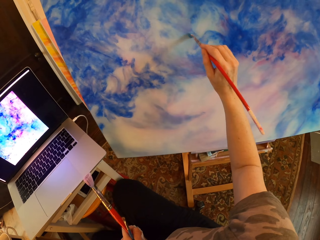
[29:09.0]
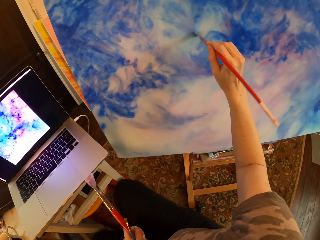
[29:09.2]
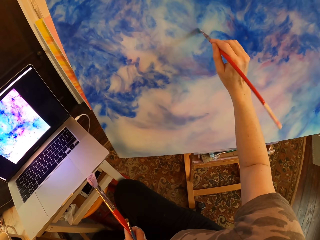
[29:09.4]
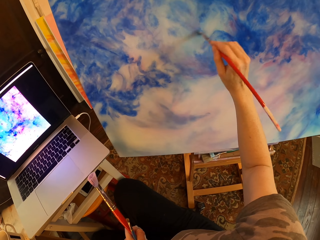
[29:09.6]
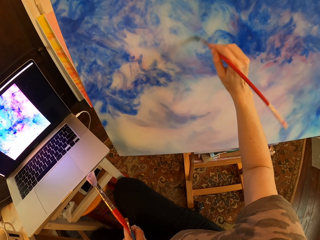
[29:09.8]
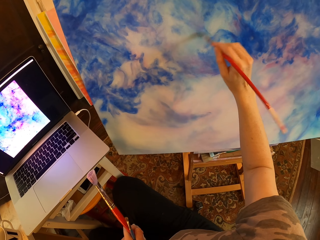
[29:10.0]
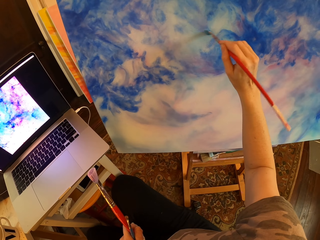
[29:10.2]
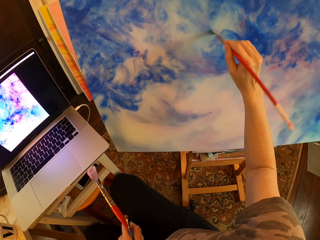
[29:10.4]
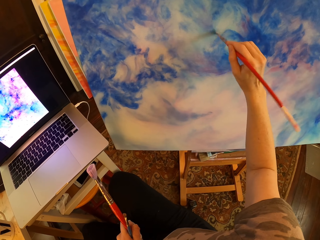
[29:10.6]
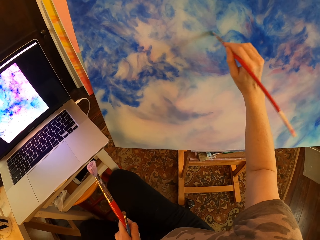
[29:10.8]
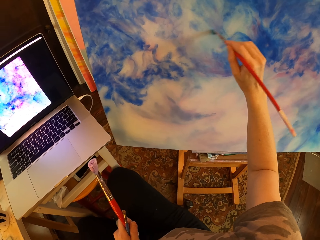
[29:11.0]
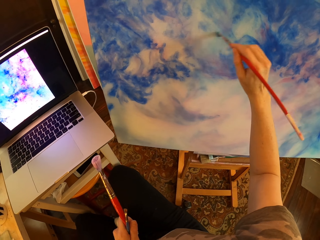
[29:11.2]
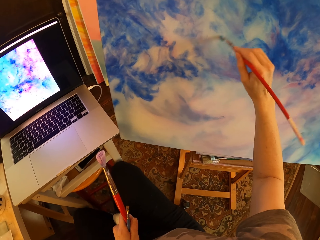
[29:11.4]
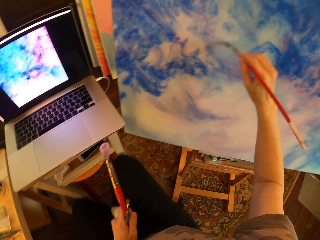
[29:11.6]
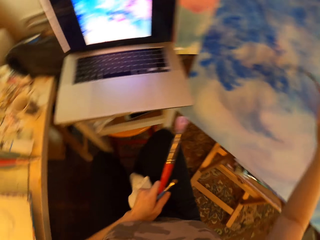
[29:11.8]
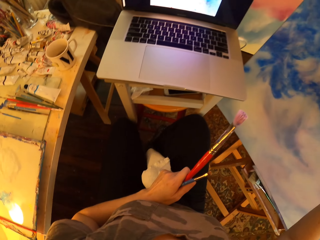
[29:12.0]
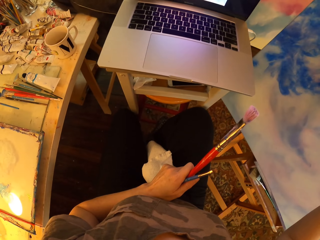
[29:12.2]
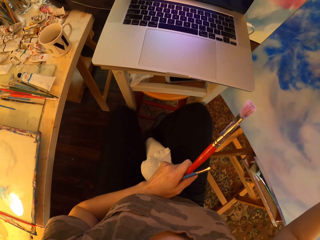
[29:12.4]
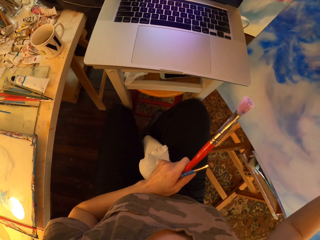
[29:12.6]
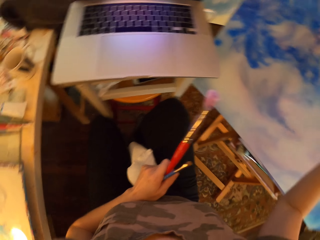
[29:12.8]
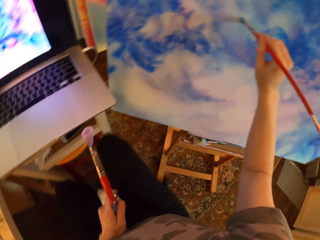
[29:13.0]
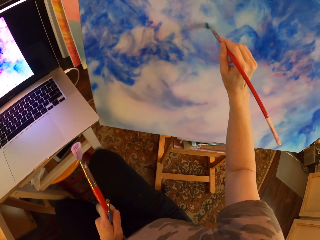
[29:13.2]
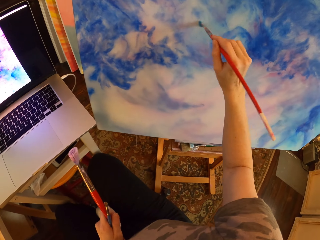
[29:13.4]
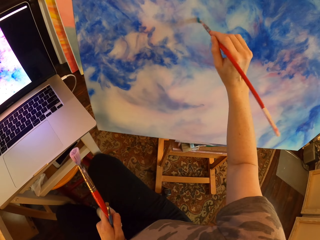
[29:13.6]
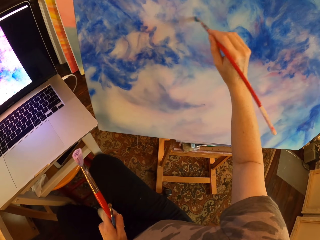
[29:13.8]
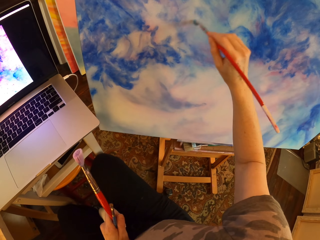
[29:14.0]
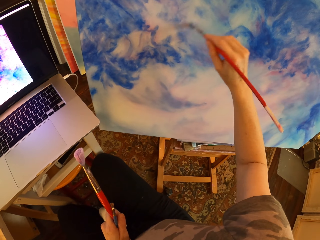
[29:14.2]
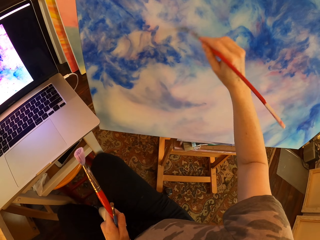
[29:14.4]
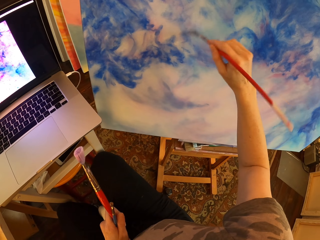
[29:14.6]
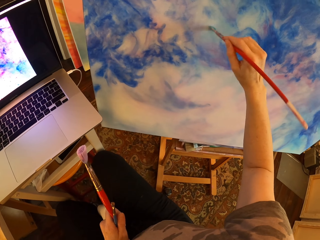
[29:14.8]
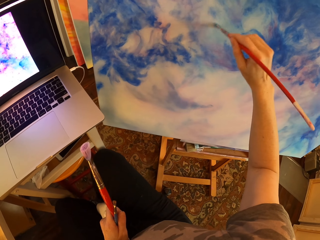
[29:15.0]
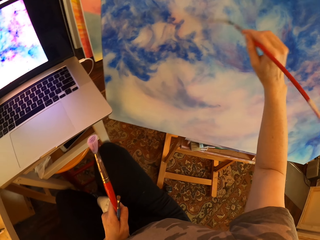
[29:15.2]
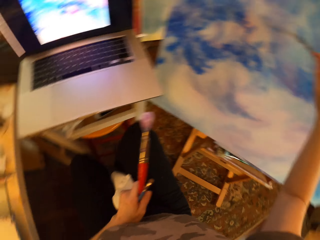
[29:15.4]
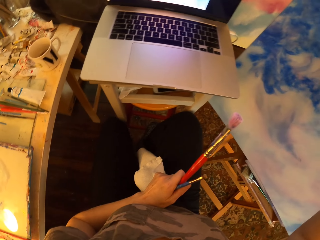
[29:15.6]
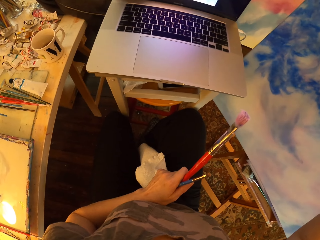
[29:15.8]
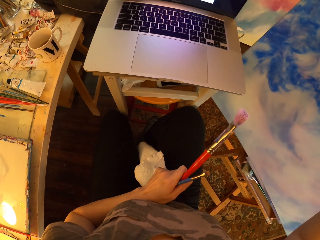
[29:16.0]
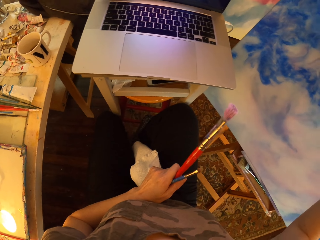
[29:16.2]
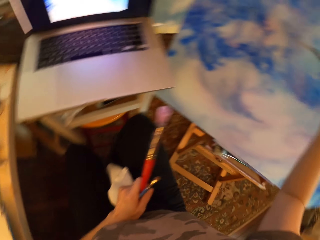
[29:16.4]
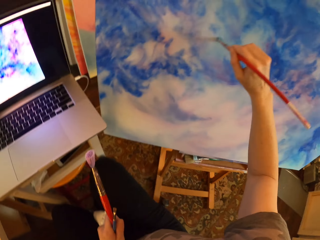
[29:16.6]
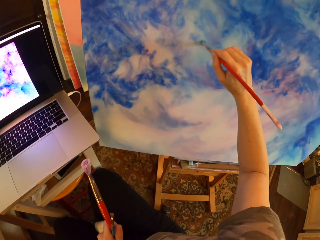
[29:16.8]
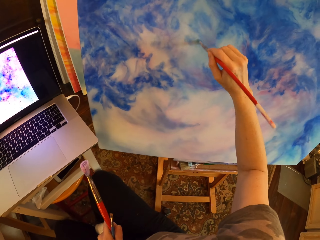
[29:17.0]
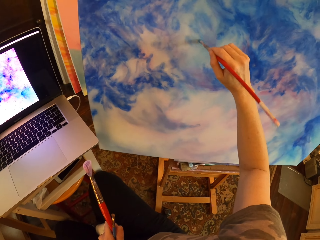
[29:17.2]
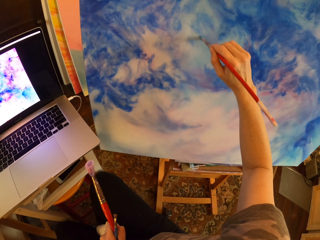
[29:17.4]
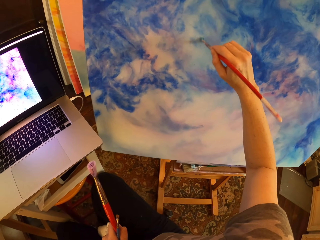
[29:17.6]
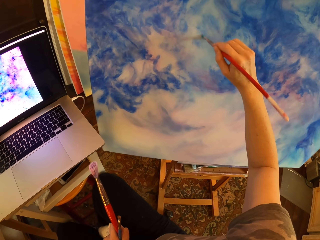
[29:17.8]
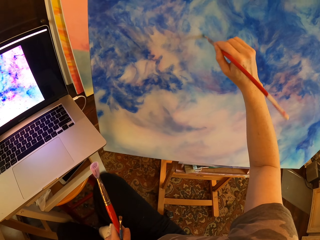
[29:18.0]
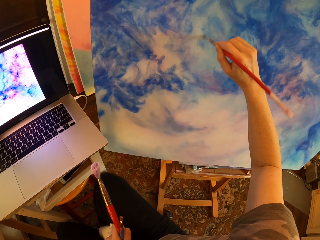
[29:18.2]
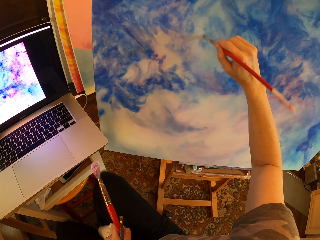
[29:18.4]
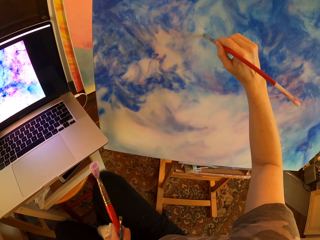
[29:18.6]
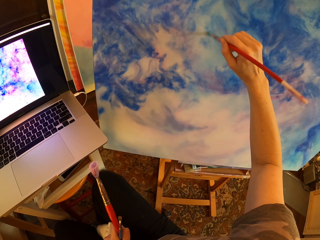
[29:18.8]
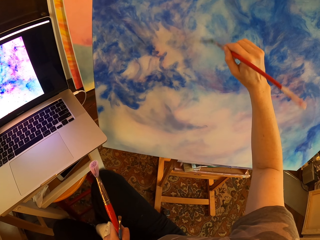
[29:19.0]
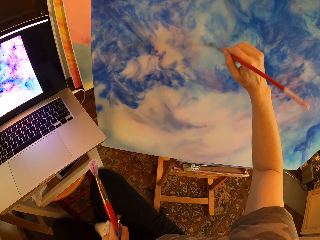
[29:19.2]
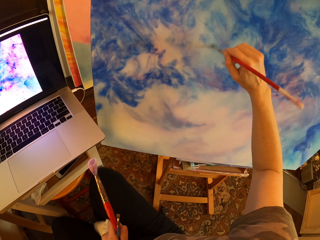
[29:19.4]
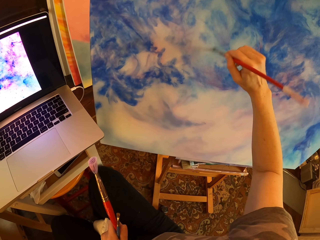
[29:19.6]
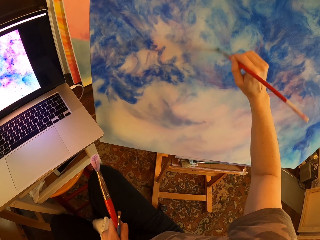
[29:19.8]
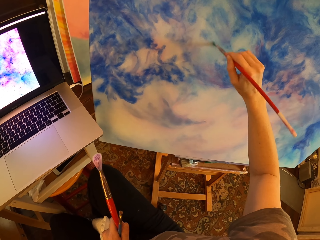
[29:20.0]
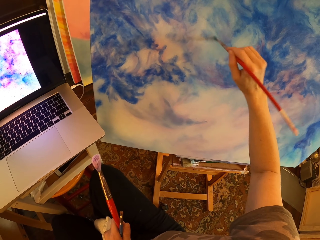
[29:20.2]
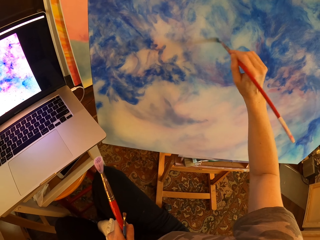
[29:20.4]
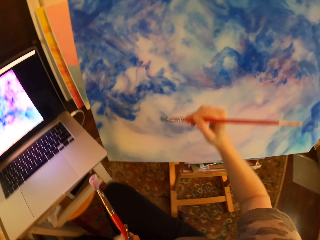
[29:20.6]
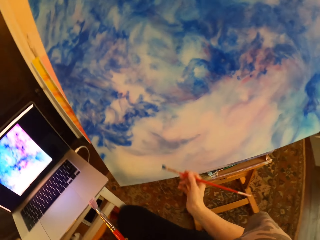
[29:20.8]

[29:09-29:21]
The camera wearer turns to the side. They stare at the laptop. They hold a piece of cloth and art brushes. They paint on a canvas with an art brush. They hold the piece of cloth and art brushes. They turn to the side. They hold the piece of cloth and art brushes again. They stare at the laptop. They paint on the canvas with the art brush. They hold the piece of cloth and art brushes.

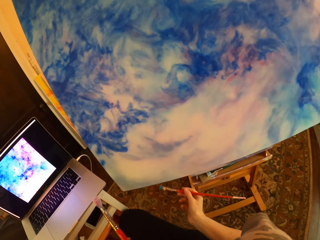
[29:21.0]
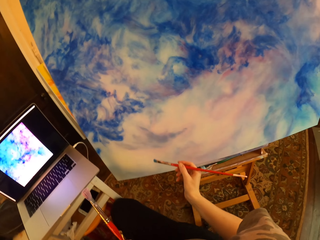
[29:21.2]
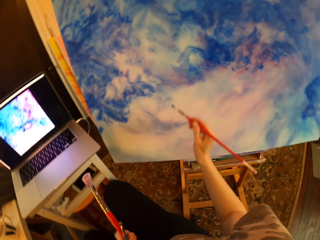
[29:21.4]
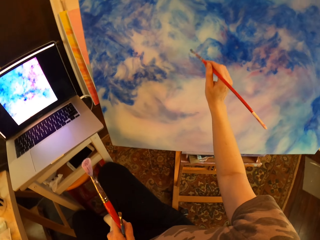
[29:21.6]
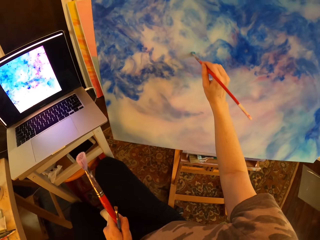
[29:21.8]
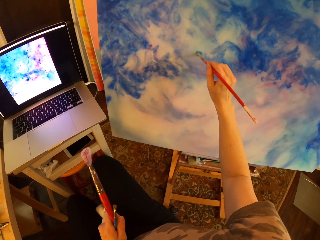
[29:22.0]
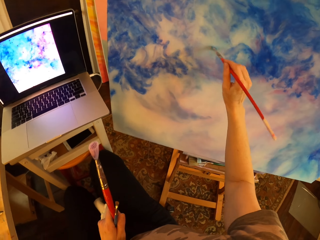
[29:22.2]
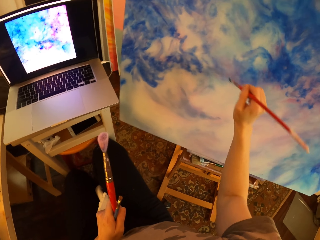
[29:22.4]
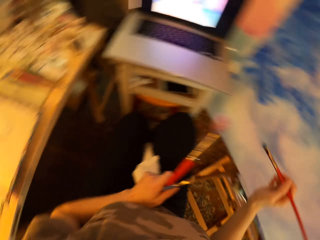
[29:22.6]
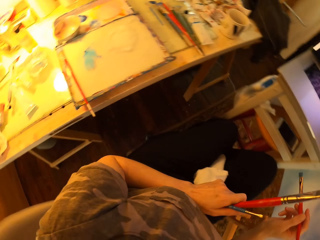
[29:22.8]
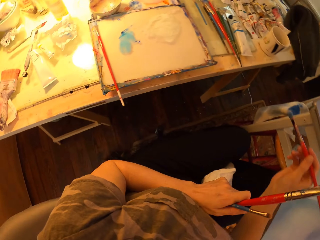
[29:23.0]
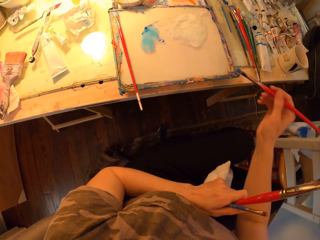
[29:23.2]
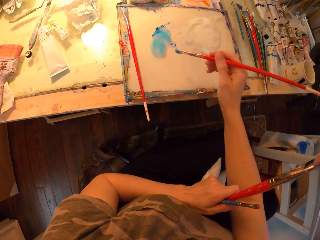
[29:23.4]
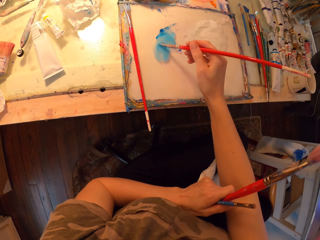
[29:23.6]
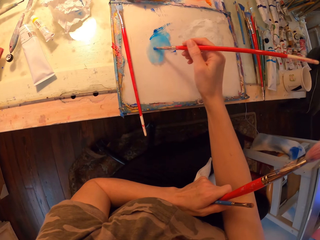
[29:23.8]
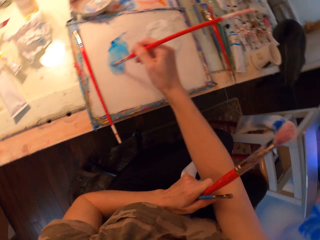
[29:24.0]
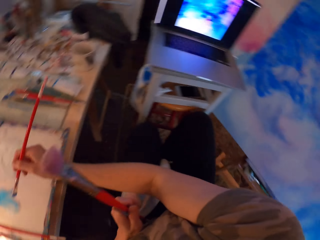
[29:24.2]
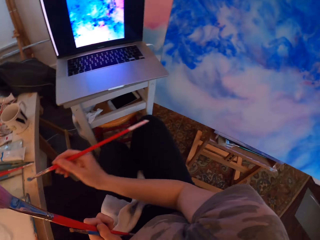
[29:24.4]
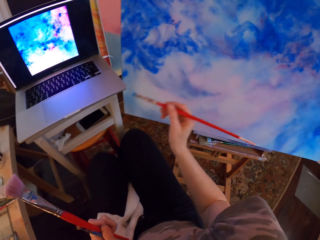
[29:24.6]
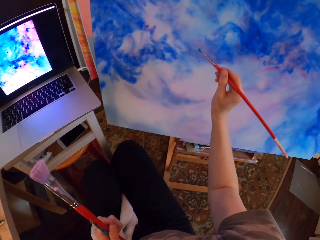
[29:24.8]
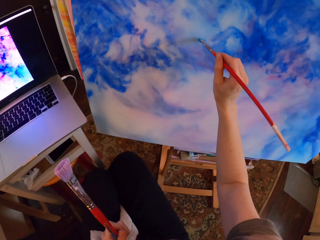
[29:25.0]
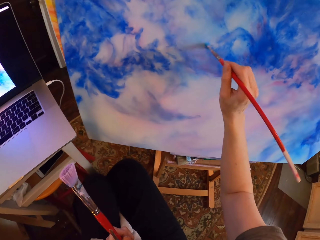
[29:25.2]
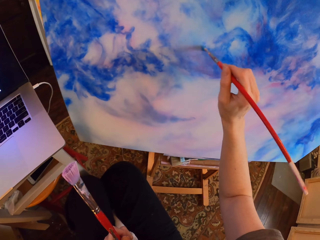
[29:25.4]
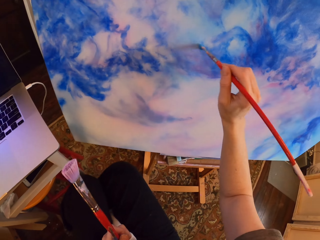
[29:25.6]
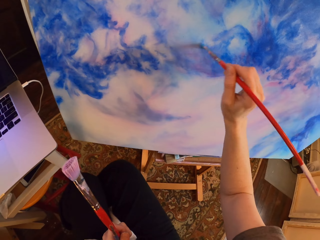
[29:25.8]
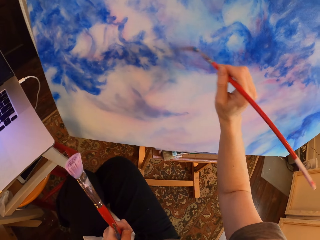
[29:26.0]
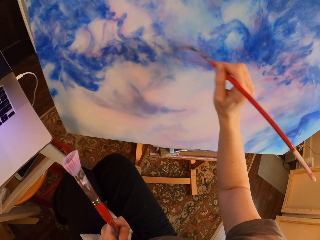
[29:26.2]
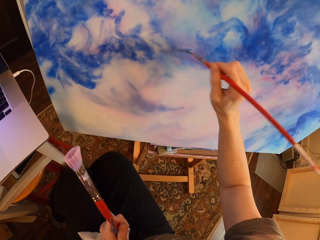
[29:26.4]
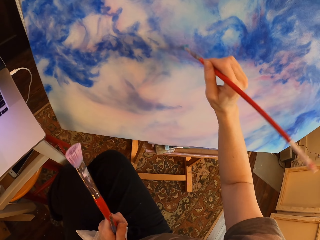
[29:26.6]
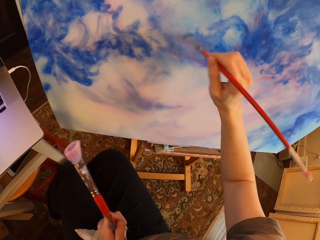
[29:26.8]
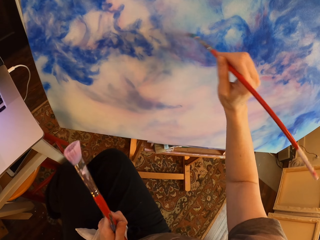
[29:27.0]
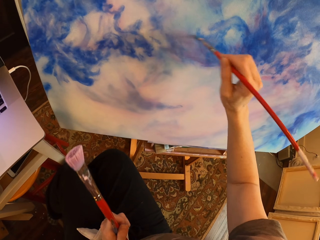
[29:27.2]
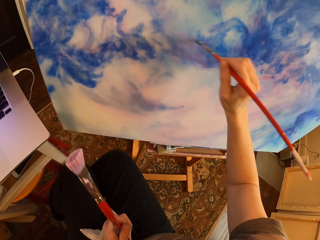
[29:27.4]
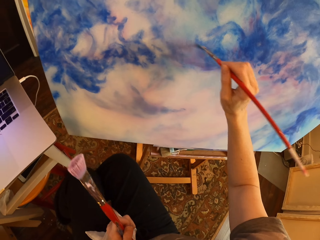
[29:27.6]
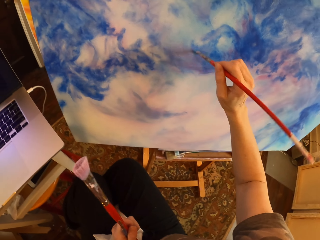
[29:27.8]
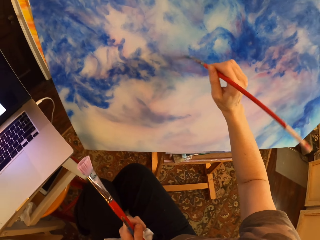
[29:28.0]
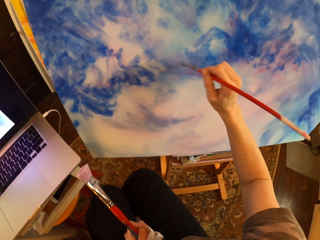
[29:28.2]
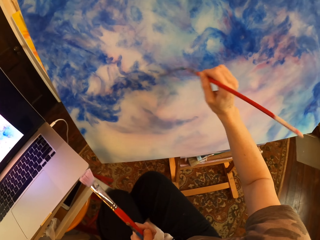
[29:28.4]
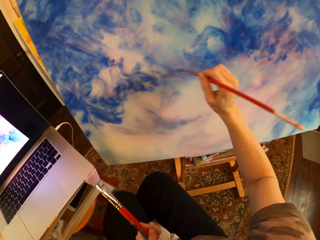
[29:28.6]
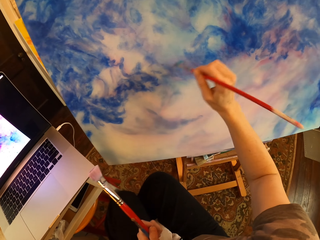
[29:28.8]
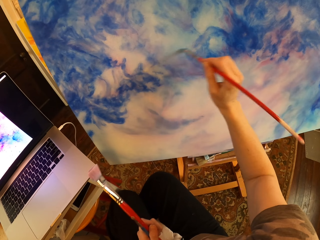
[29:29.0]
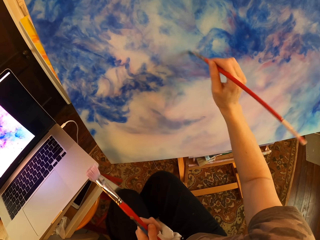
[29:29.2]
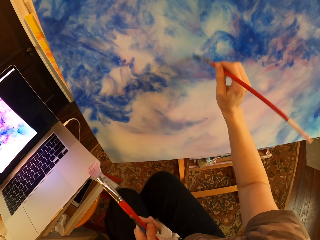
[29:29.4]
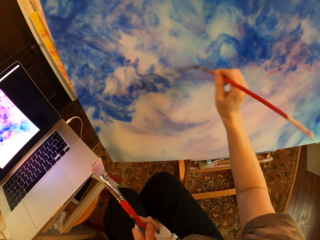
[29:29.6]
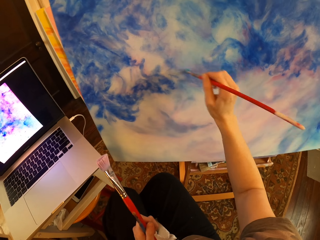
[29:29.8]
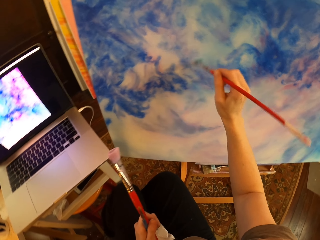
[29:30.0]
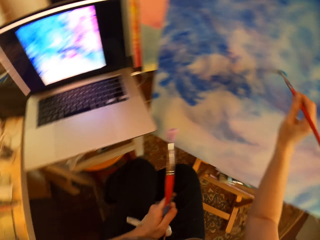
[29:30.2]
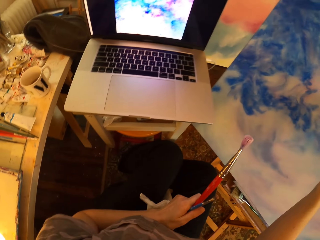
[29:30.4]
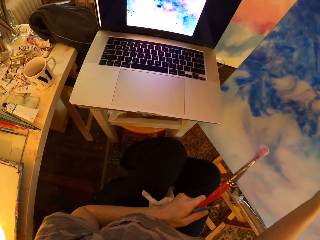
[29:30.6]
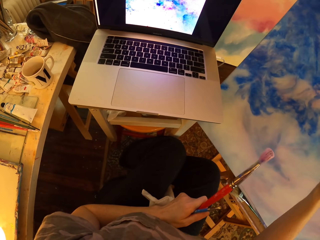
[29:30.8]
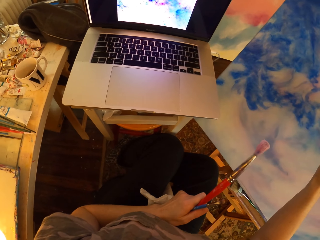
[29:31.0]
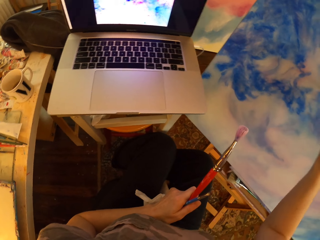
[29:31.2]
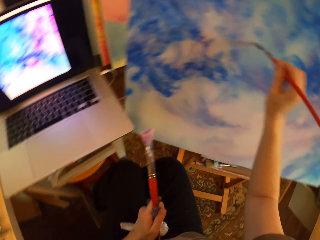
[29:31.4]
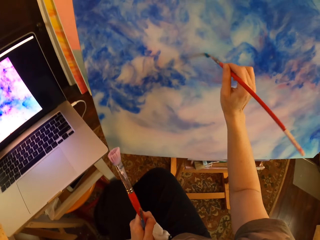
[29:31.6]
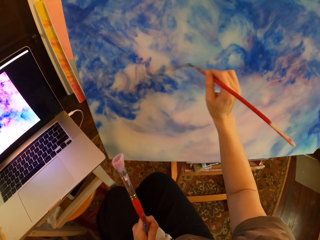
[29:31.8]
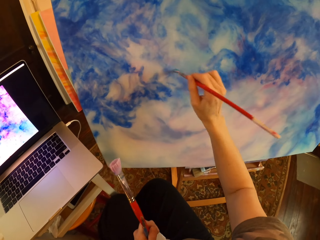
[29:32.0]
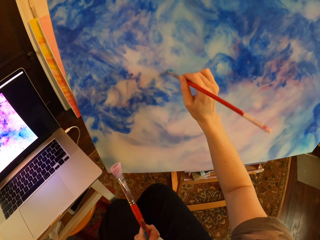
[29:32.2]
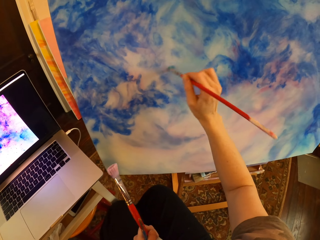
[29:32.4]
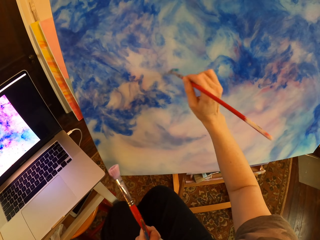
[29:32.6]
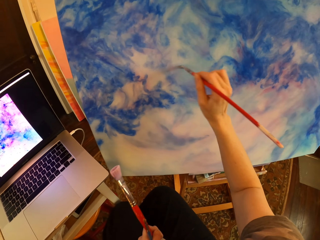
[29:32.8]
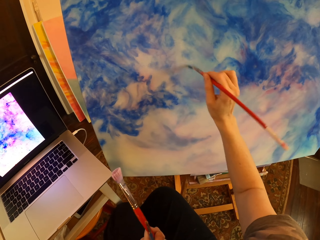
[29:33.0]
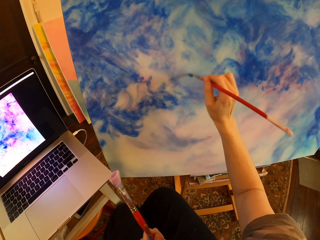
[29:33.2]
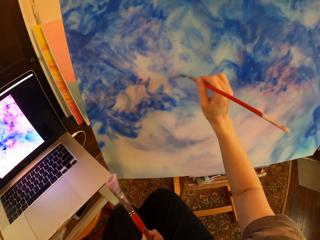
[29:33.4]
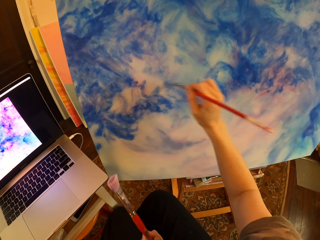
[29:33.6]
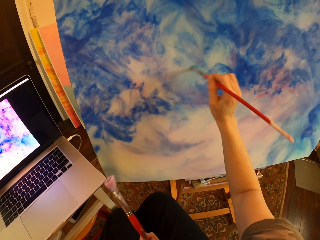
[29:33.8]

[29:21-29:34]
The camera wearer turns to the side. They hold a piece of cloth and art brushes. They rub an art brush in paint. They hold the piece of cloth and art brushes. They dip a paint brush in the paint. They turn to the side. They paint on a canvas with an art brush. They hold the piece of cloth and art brushes. They turn to the side. They stare at the laptop. They hold the piece of cloth and art brushes. They paint on the canvas with the art brush. They paint on it again. They hold the piece of cloth and art brushes.
